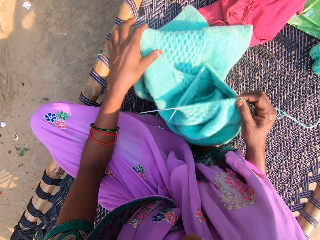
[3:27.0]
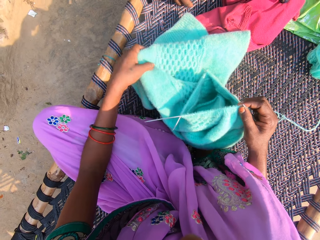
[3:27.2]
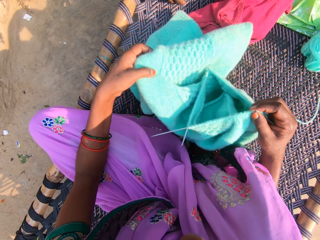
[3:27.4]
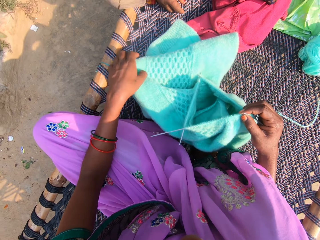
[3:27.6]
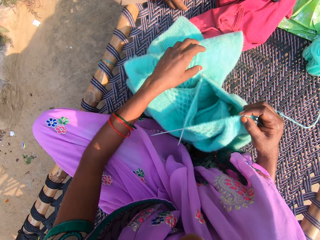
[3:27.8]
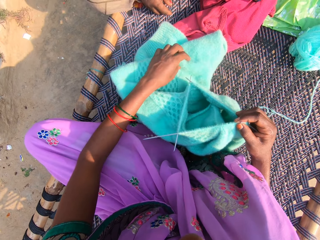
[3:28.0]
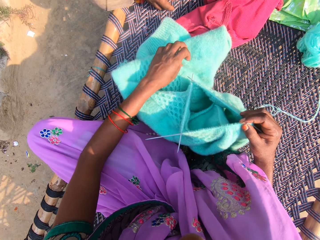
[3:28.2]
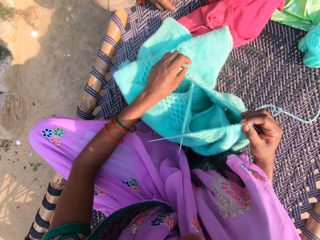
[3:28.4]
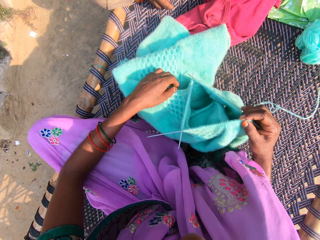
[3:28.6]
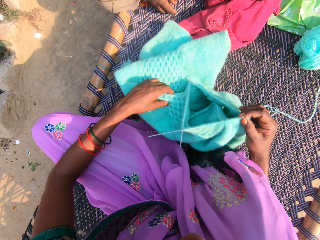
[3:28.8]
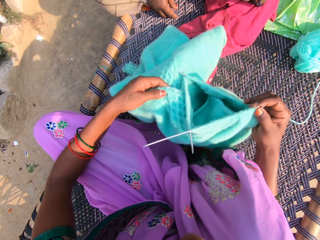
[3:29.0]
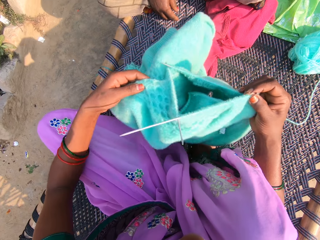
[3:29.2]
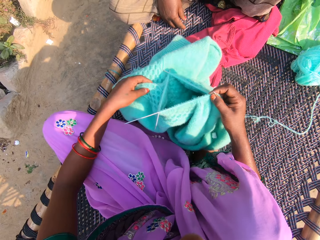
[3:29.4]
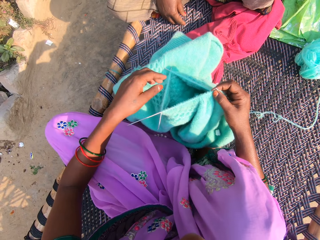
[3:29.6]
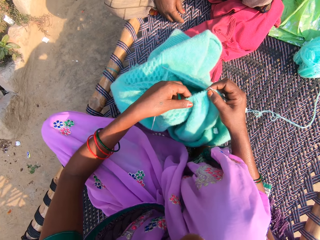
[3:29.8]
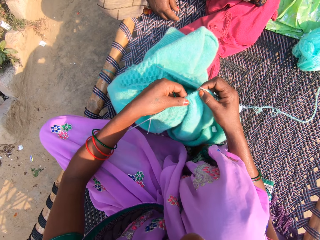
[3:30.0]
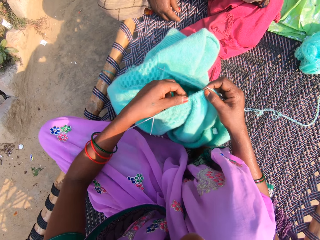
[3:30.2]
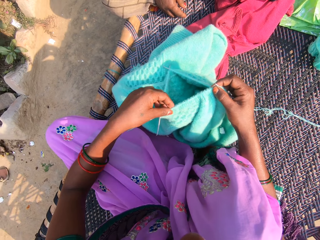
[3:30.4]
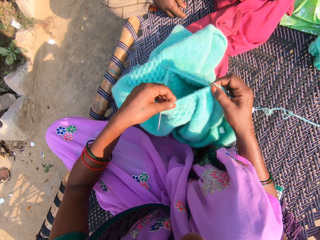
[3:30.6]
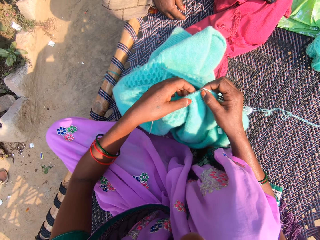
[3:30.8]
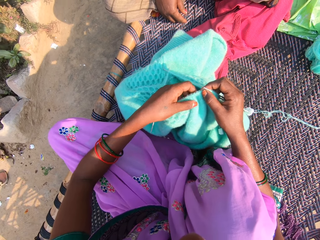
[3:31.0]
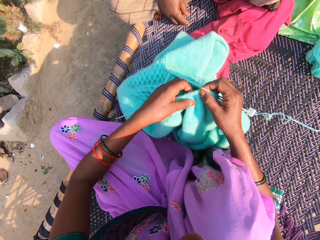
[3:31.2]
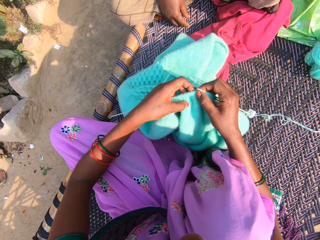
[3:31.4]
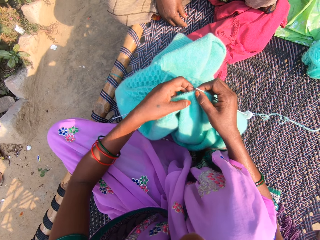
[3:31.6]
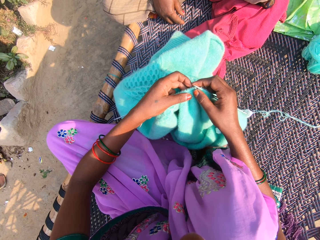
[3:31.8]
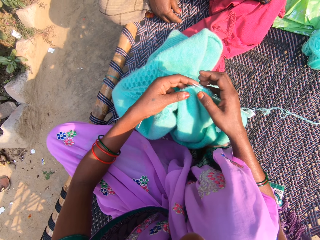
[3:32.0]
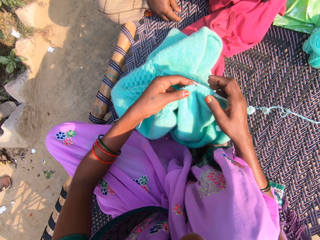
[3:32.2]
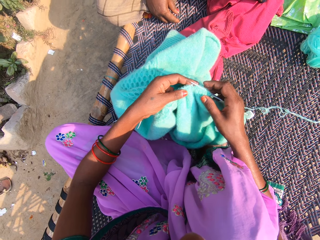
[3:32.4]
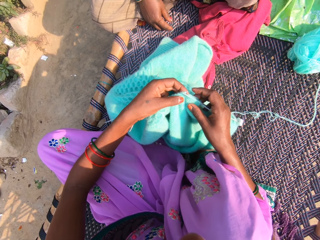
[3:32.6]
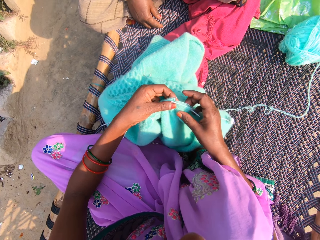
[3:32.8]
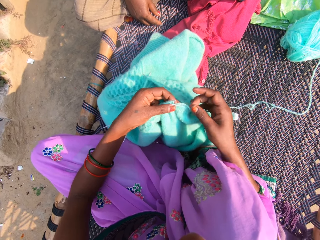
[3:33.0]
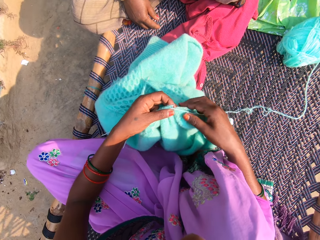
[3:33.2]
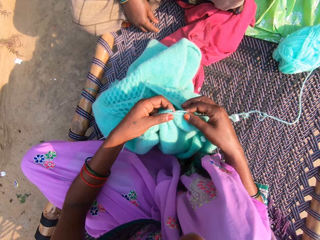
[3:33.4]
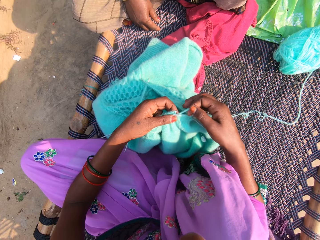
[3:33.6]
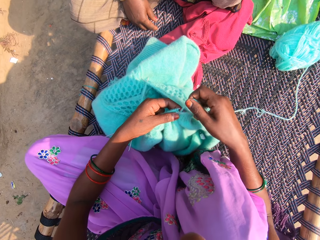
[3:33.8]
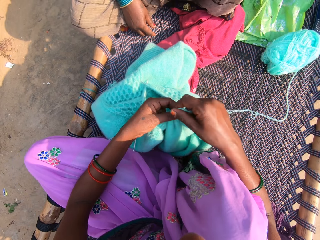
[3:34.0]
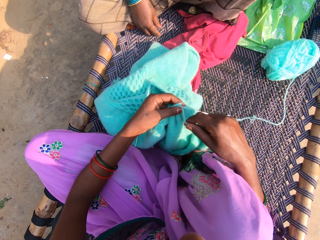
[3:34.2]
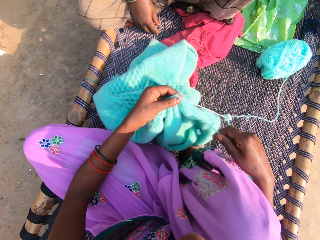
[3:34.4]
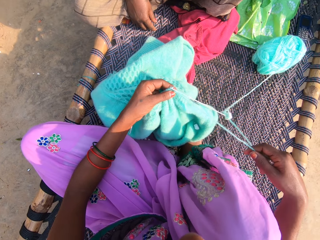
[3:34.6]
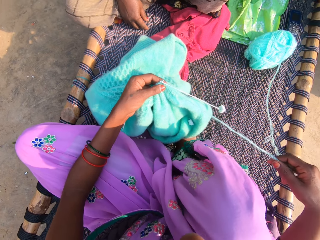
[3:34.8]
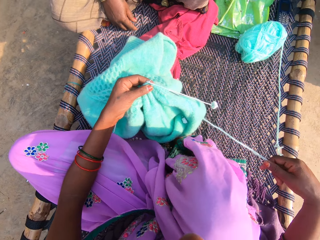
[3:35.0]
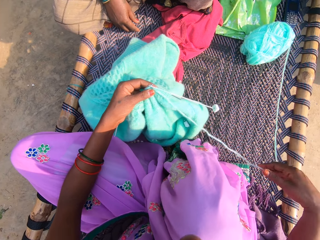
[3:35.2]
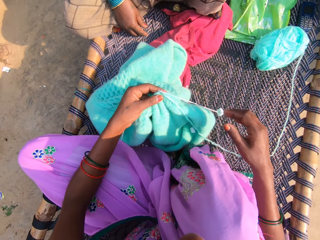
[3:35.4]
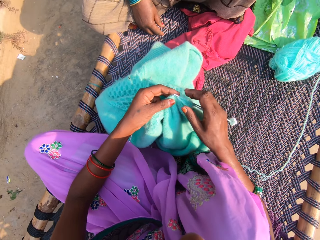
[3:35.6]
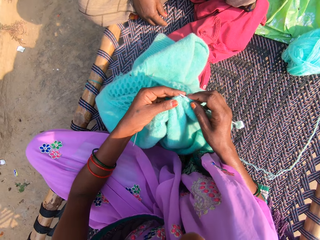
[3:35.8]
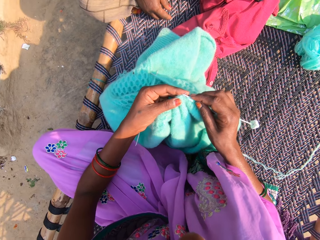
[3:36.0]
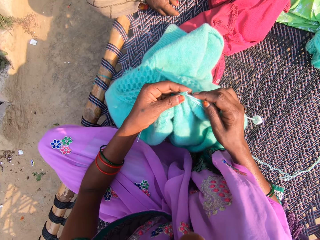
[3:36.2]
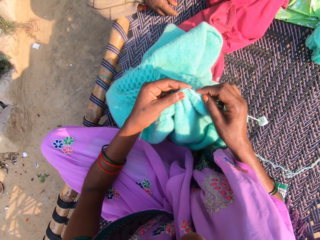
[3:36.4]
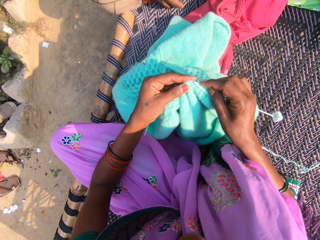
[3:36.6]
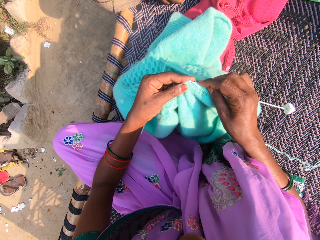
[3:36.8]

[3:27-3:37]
The camera wearer rolls the yarn on the needle. They knit the fabric with the crochet.

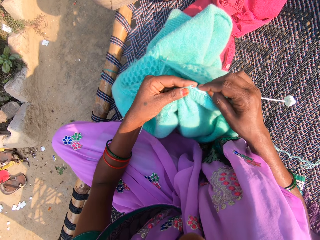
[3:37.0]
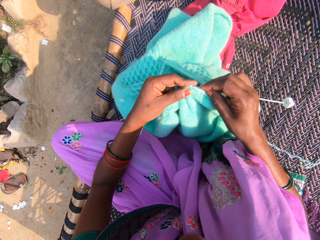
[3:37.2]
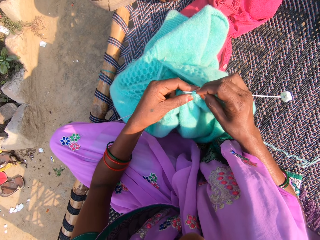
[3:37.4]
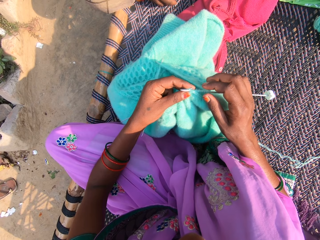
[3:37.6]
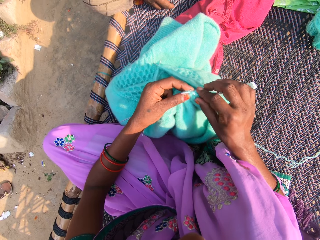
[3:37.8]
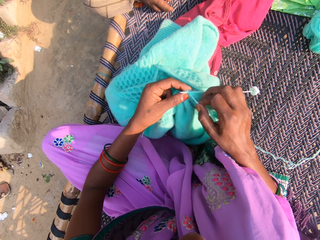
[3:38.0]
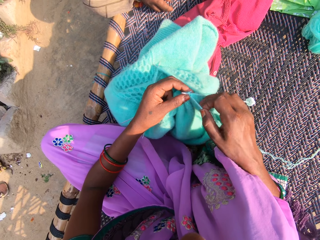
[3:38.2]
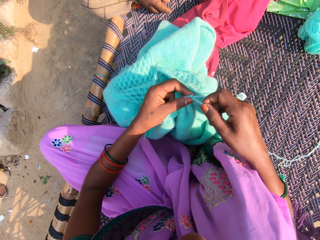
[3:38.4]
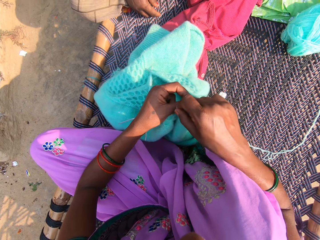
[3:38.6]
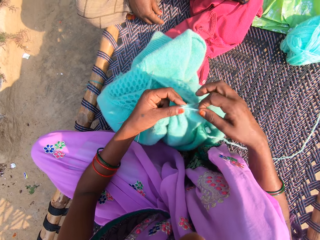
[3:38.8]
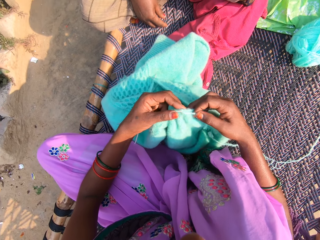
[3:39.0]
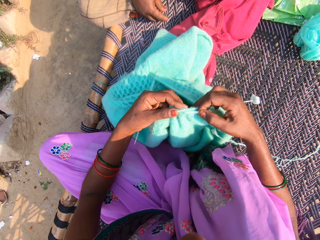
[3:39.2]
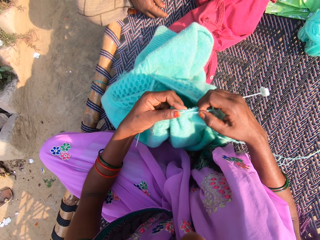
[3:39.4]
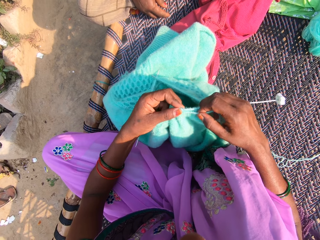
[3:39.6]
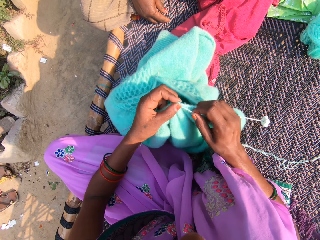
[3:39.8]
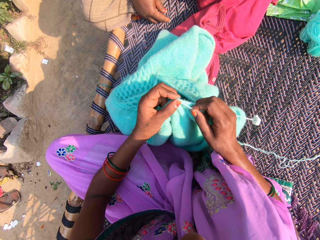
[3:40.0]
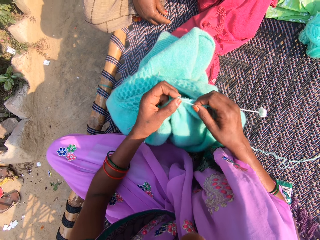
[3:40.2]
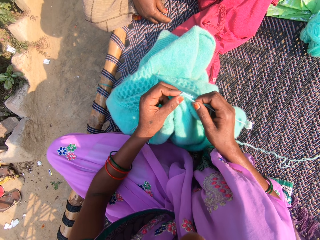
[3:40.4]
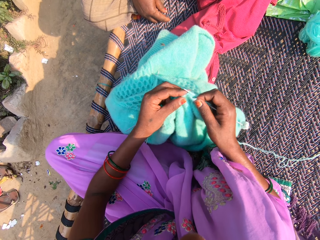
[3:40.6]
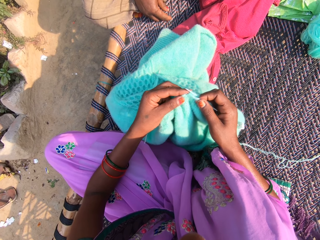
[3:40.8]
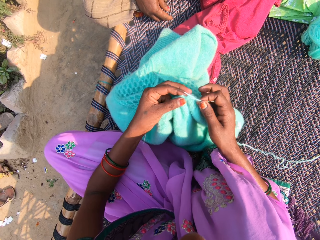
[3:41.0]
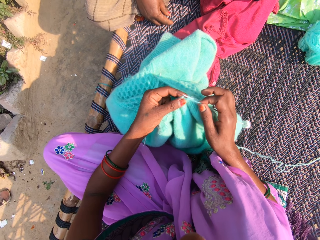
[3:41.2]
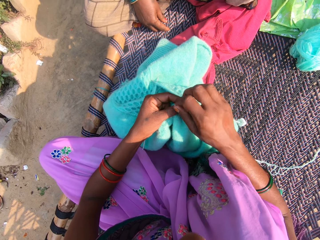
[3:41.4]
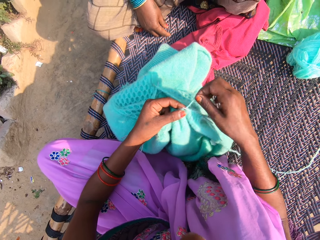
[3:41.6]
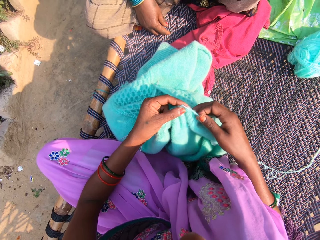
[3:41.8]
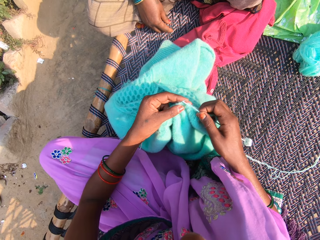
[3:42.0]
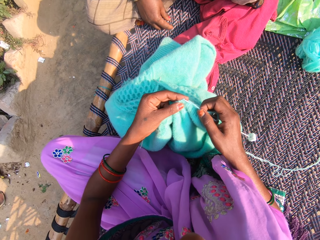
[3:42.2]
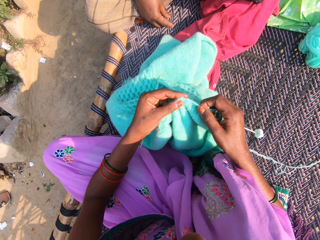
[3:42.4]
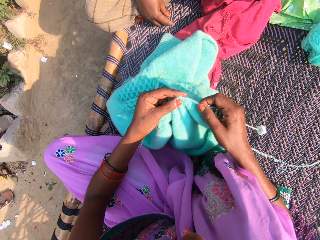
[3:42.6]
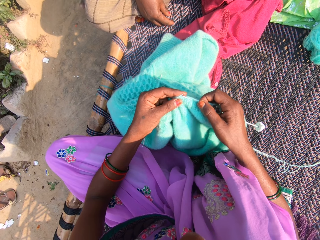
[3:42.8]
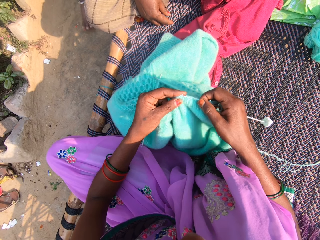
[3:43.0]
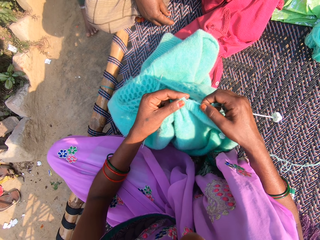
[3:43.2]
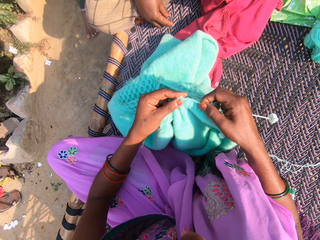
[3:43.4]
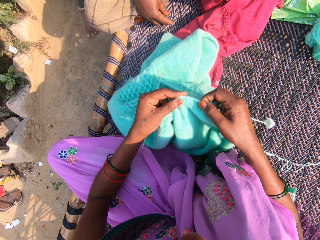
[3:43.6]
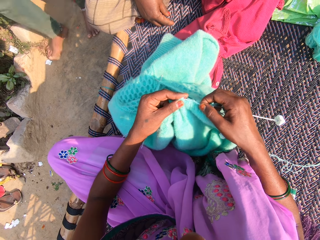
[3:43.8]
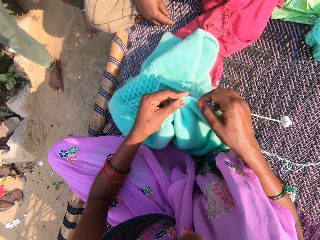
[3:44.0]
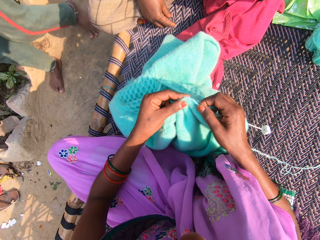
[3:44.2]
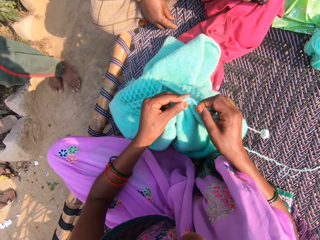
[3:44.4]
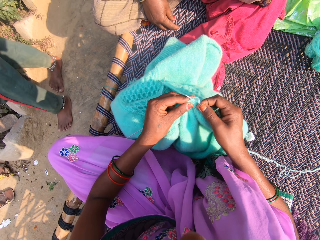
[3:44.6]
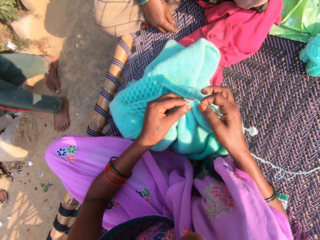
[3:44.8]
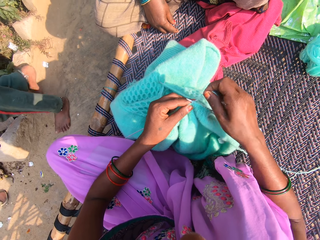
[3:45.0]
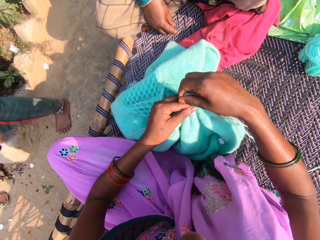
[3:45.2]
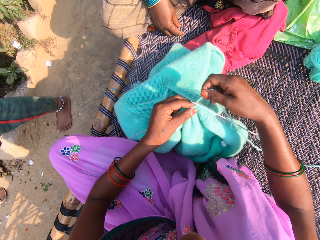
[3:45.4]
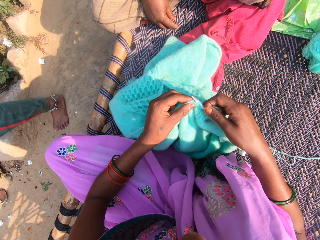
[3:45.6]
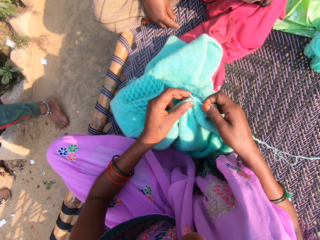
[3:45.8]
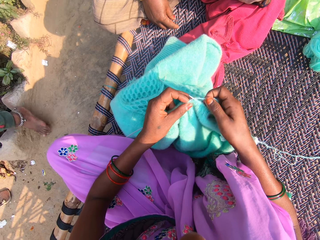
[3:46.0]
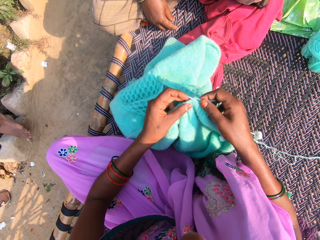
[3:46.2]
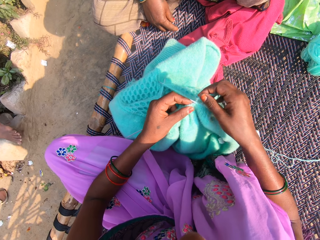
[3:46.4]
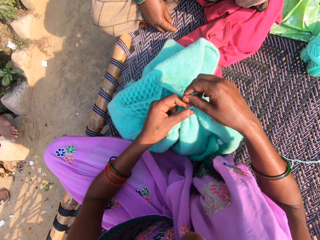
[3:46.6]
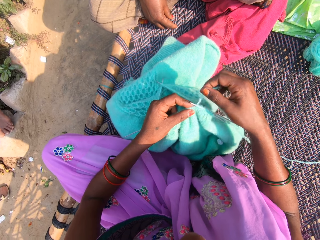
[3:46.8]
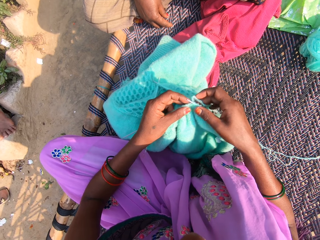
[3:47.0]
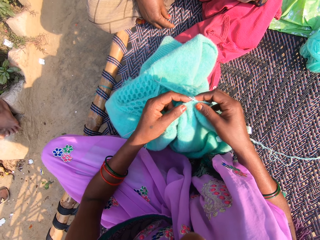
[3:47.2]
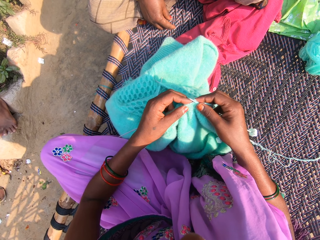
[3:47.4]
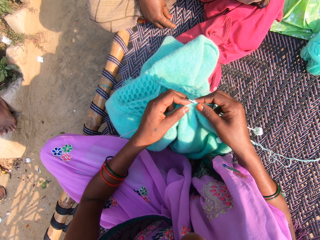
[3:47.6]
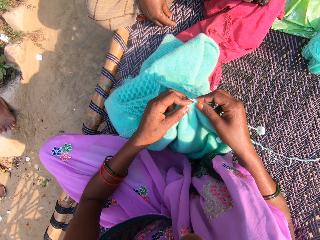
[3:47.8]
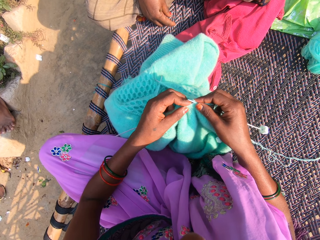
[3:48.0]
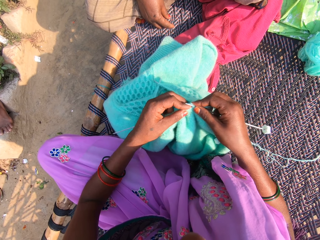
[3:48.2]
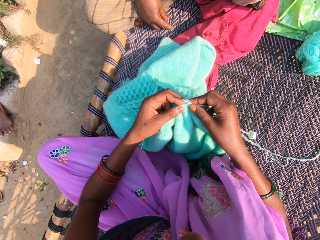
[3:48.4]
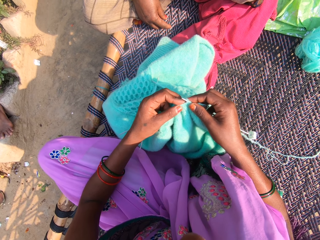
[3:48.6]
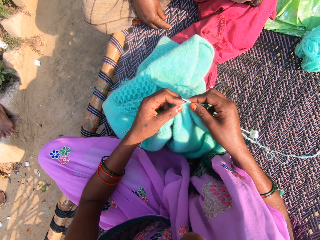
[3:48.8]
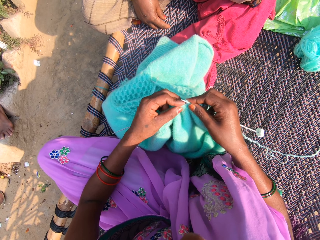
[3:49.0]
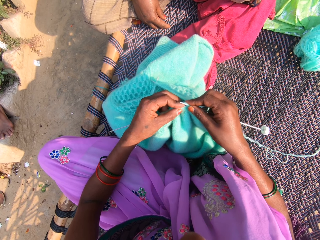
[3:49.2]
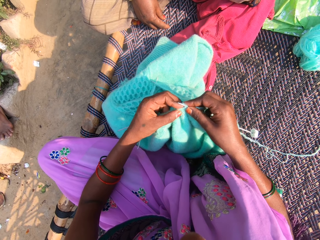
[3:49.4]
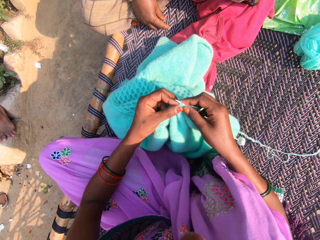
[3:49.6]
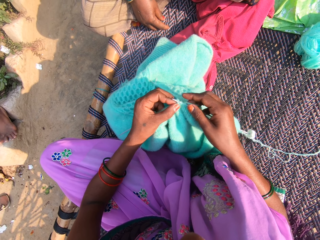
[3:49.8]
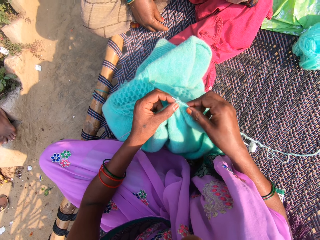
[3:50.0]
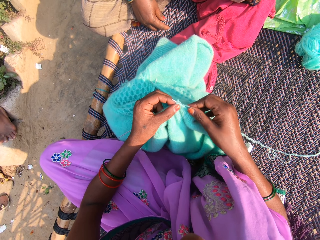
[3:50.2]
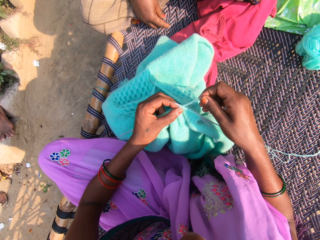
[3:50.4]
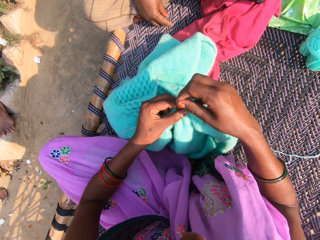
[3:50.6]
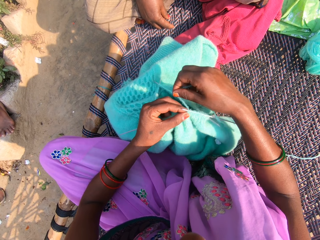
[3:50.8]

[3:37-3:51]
The camera wearer rolls the yarn on the needle. They knit the yarn with the needle. They roll the yarn on the needle. They knit the yarn with the needle. A man walks around. The camera wearer rolls the yarn on the needle. They knit the yarn with the needle.
